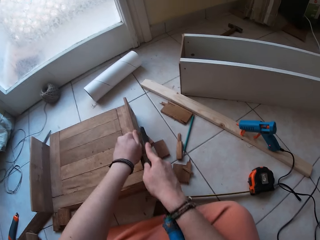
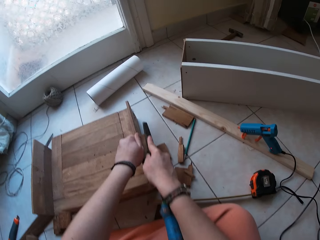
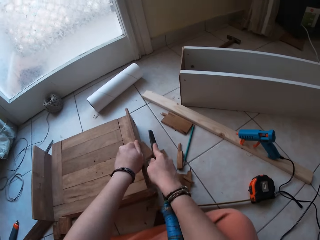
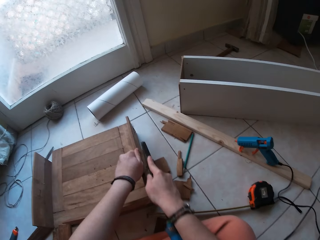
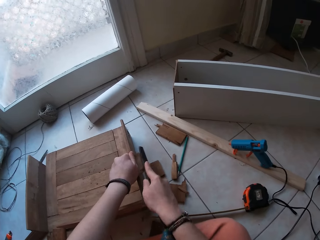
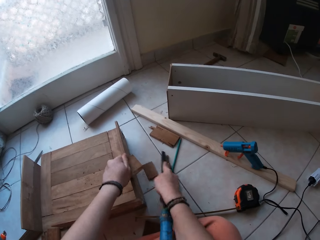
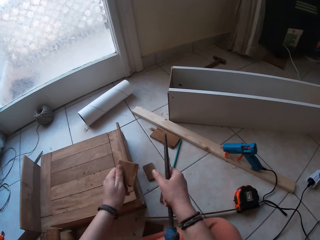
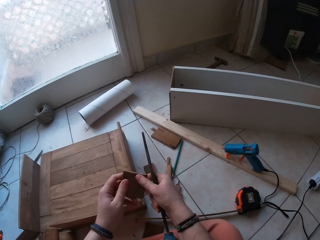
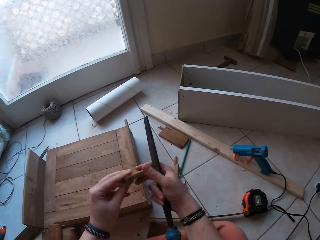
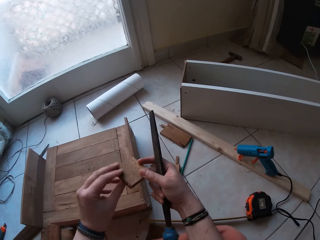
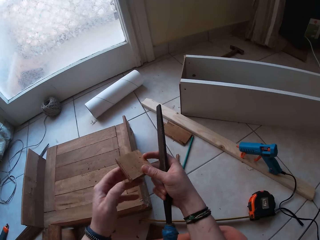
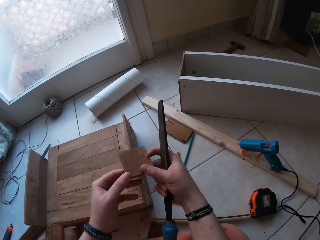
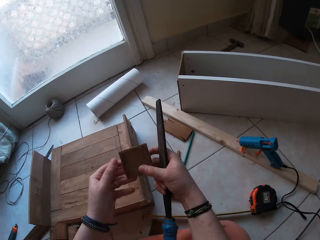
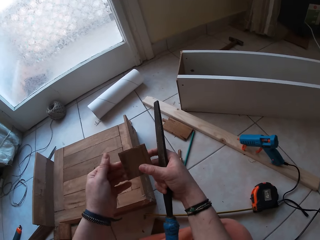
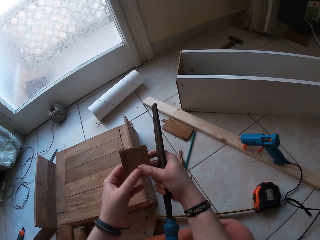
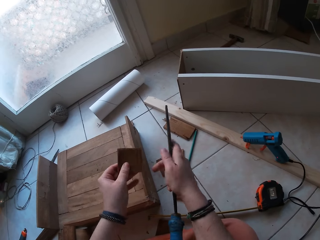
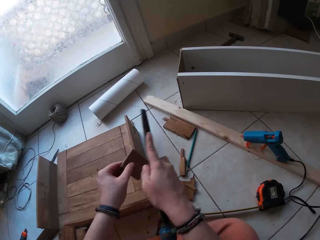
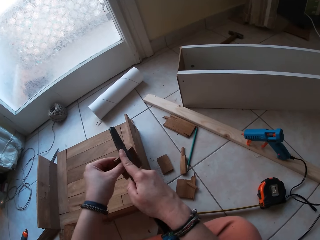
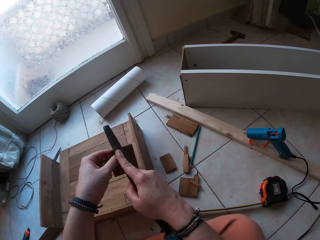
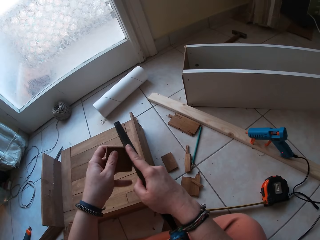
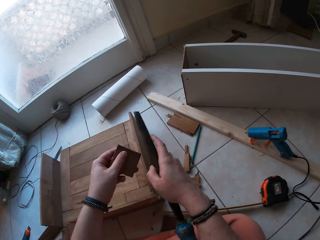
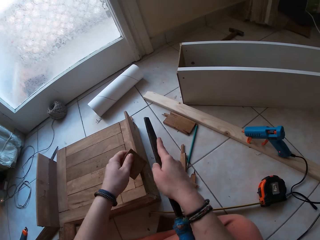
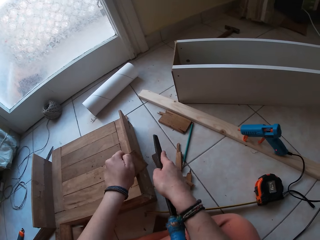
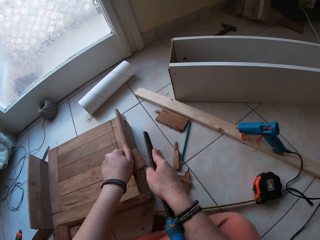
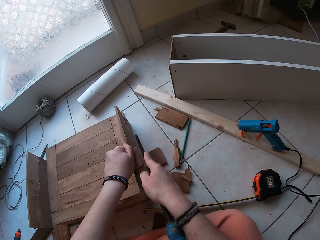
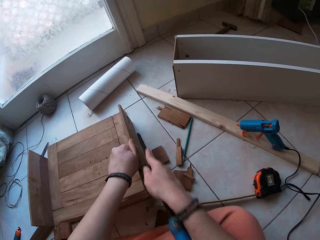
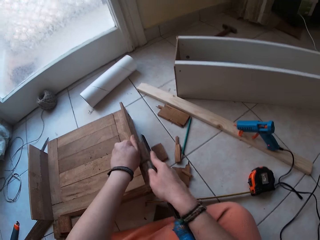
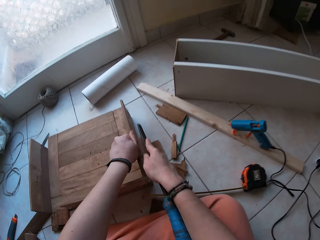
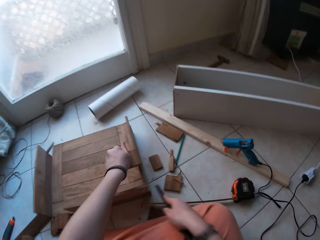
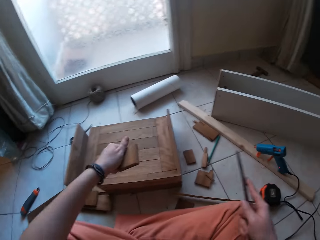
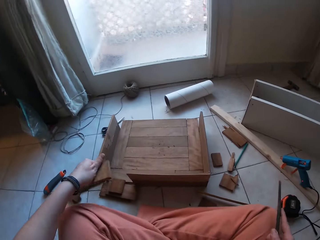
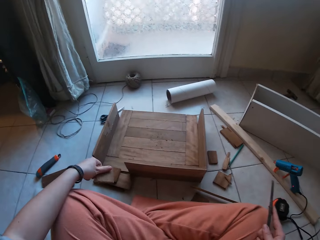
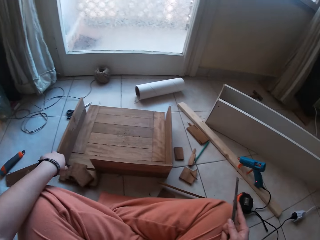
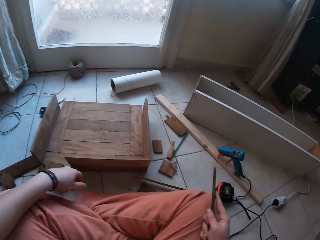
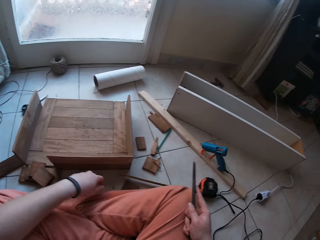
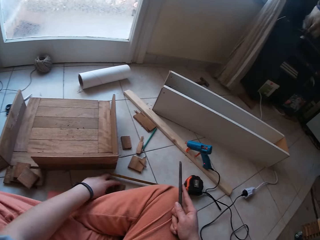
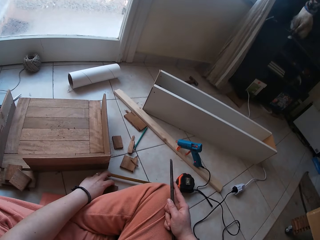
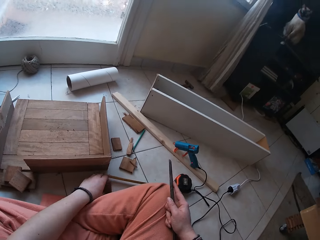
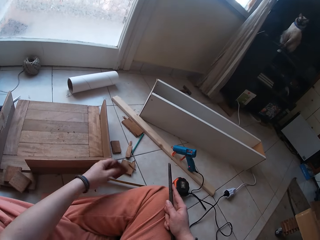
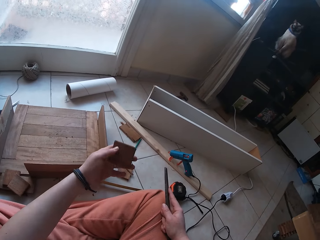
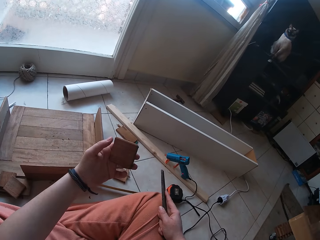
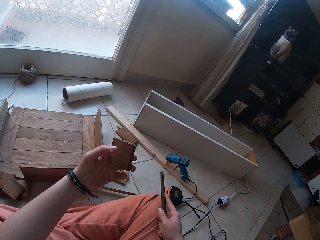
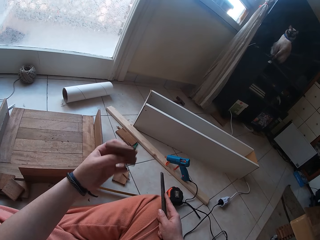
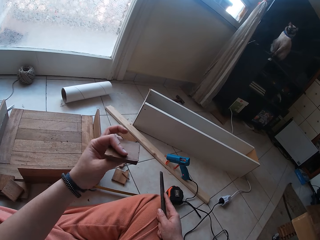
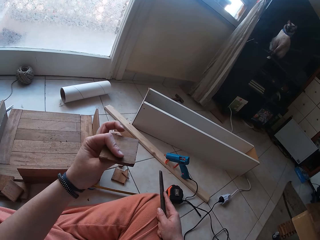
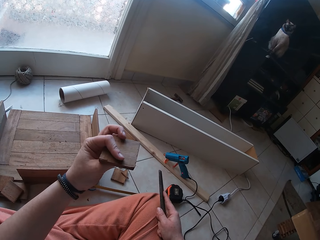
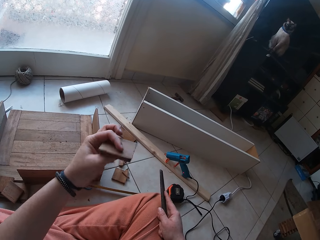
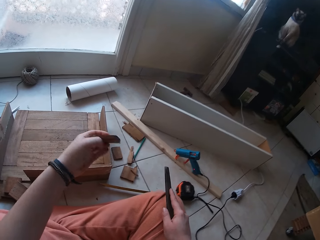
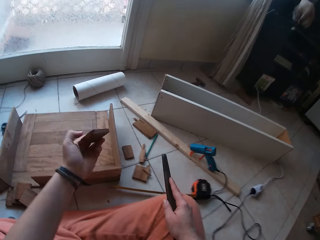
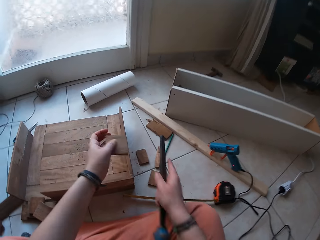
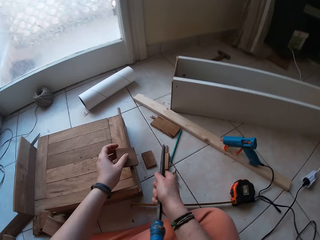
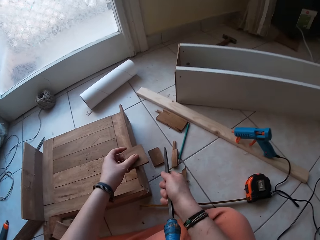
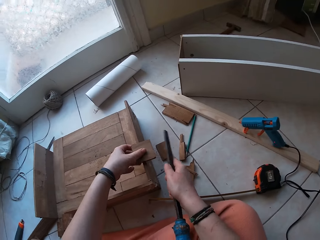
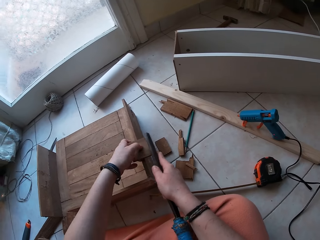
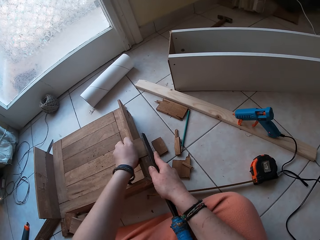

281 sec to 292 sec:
The camera wearer smoothens the wood with a file rasp. He turns the wood, wipes the wood, and puts the rasp file on the wood. He places the wood down, places the file on the wood, files the wood, moves the file away from the wood, and lifts the wood. He drops the small wood on the ground. He picks up the wood from the ground with his left hand. He turns the wood, moves the wood forward, and puts the wood down.

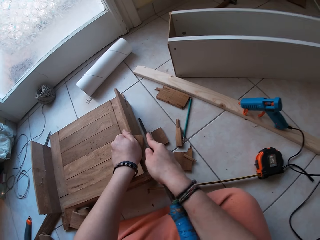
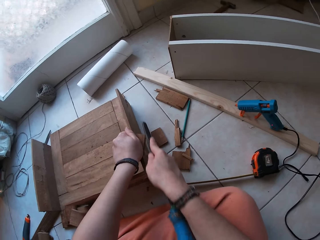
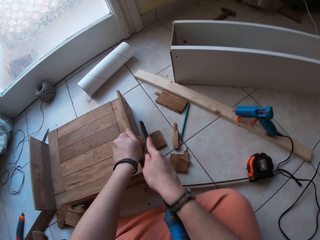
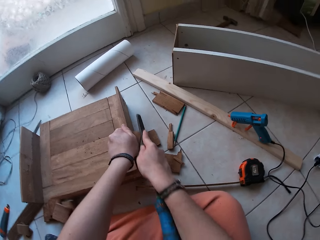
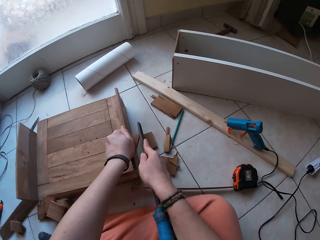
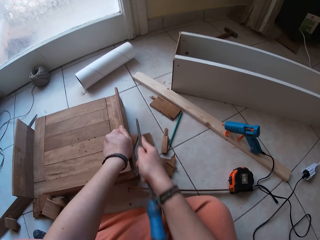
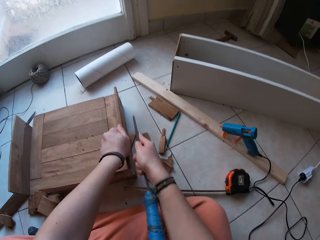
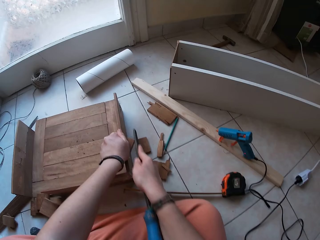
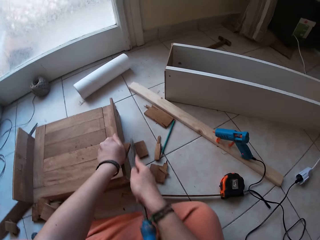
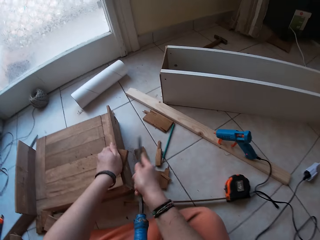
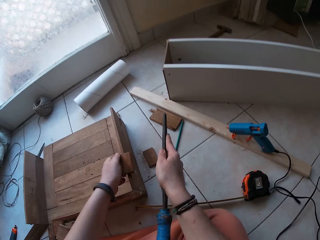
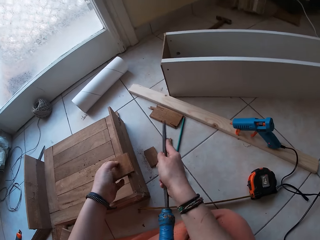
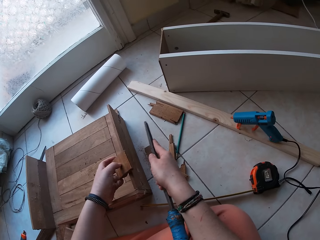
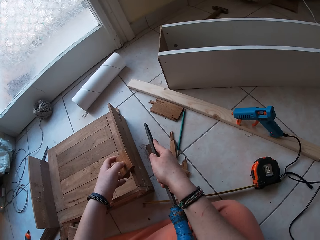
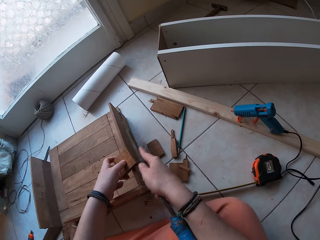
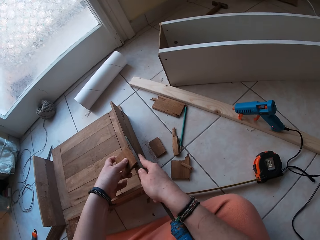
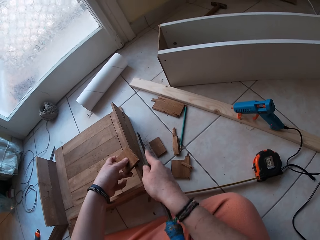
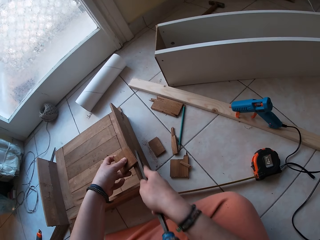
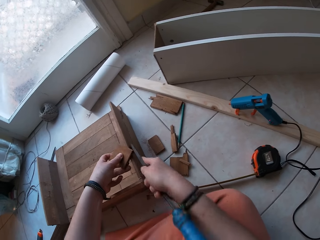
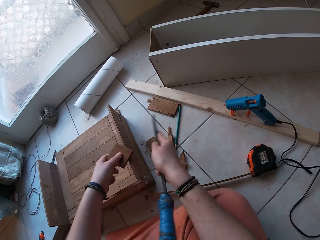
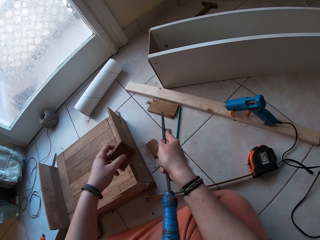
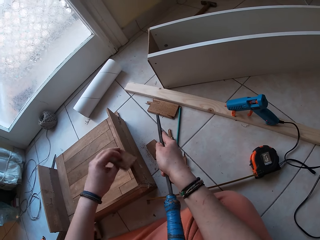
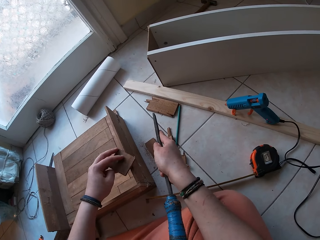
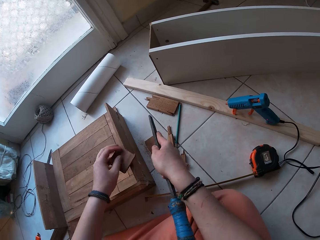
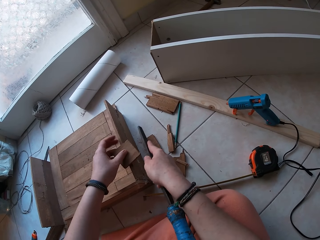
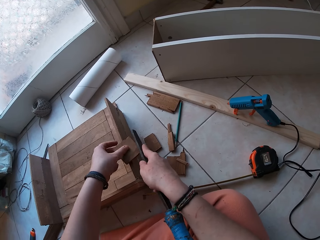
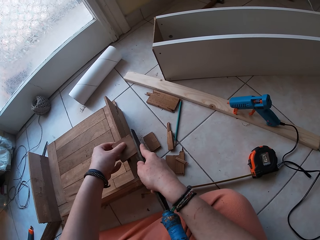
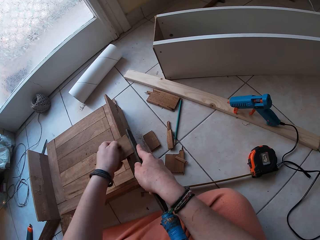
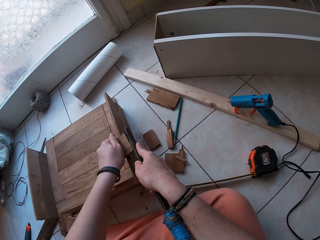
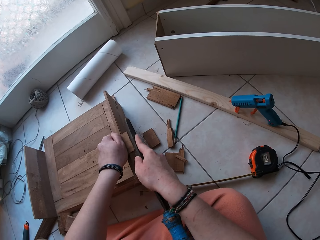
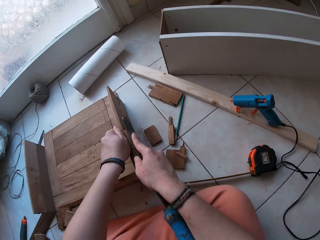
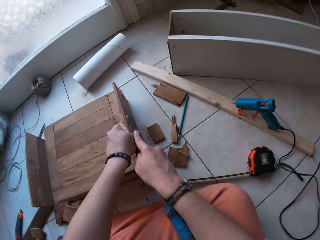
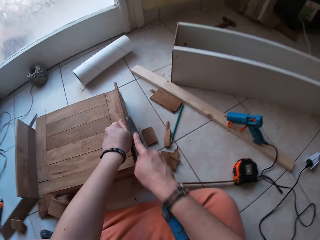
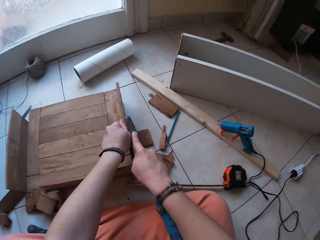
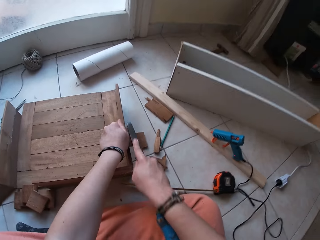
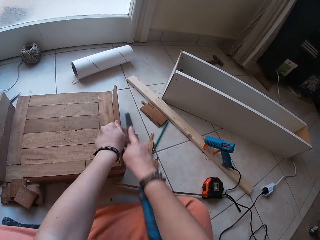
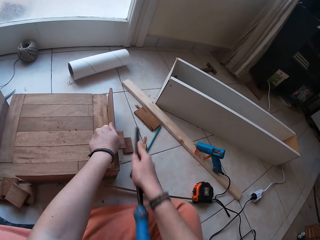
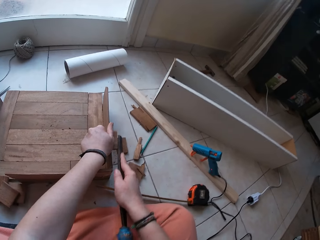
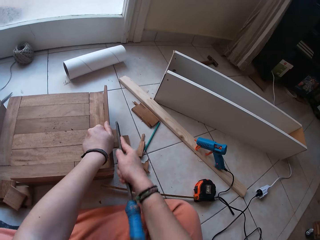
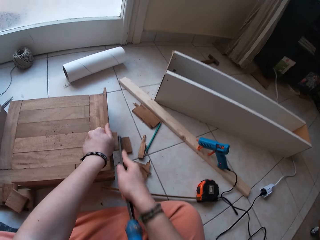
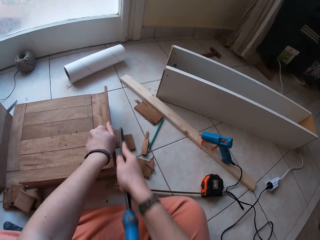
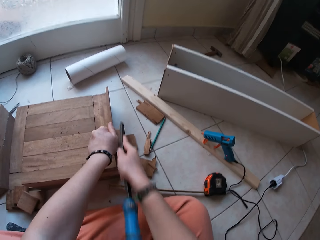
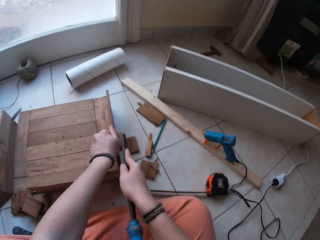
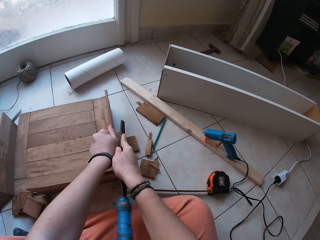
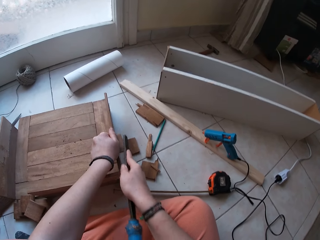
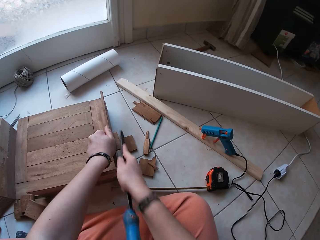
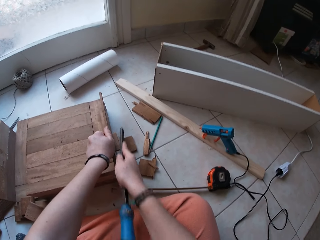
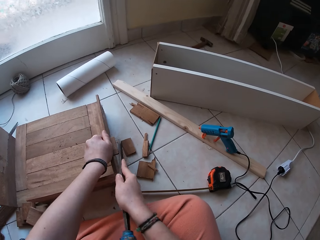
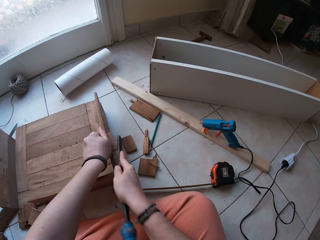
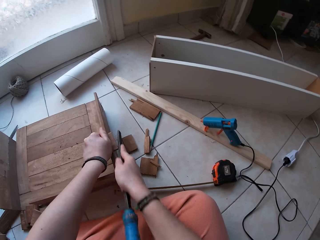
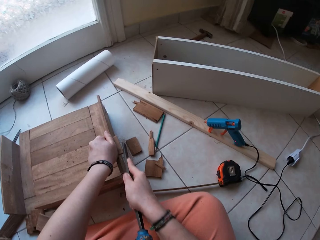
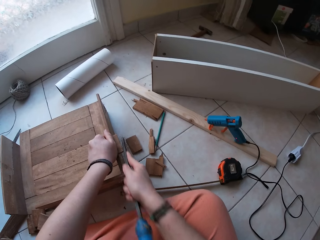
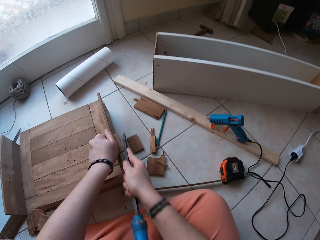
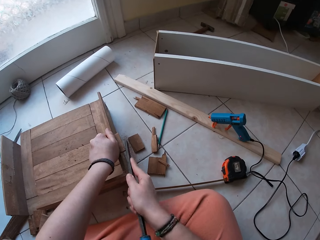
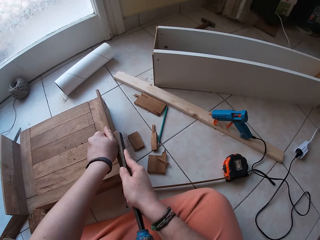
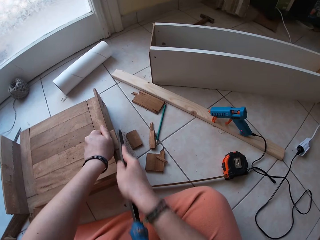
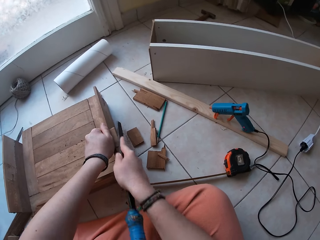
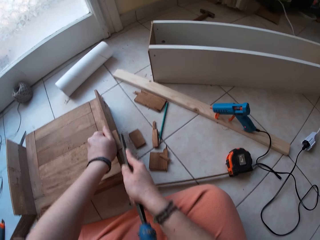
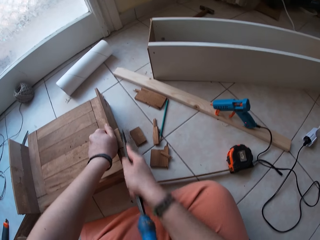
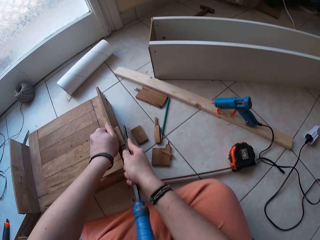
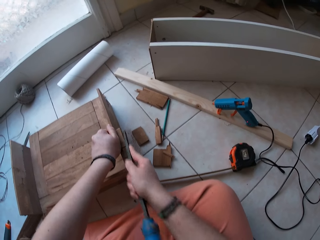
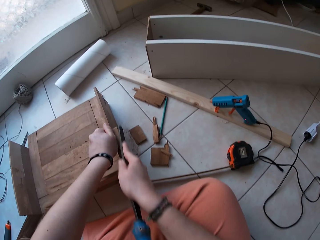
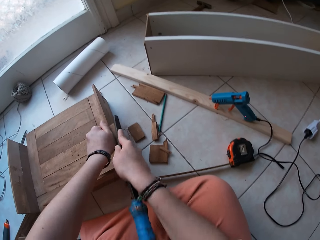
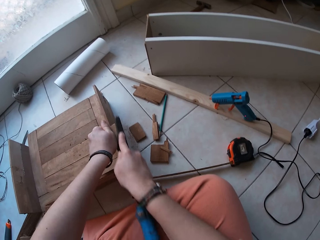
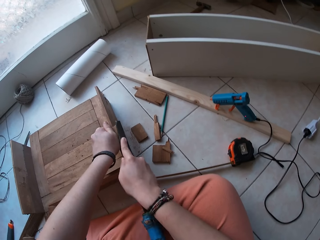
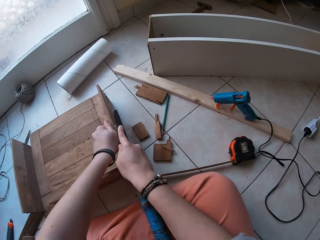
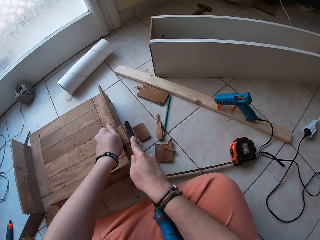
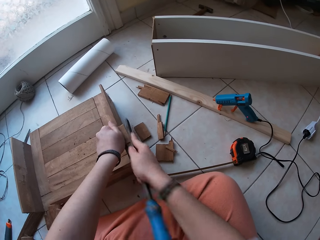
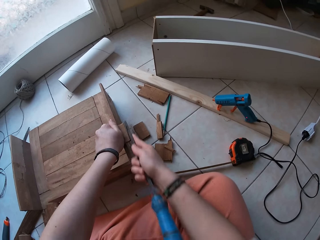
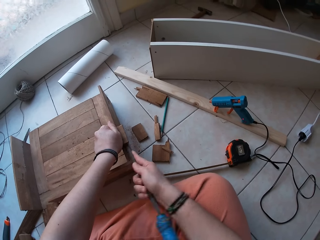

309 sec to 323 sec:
The camera wearer files the small wood with the wood smoother. They move the file aside, move the file away, file the wood, move the file away, lift the file, and put the file down. They adjust the wood, file the wood, hold the wood, file the wood, and move the file away. They file the wood. They file the wood again.
